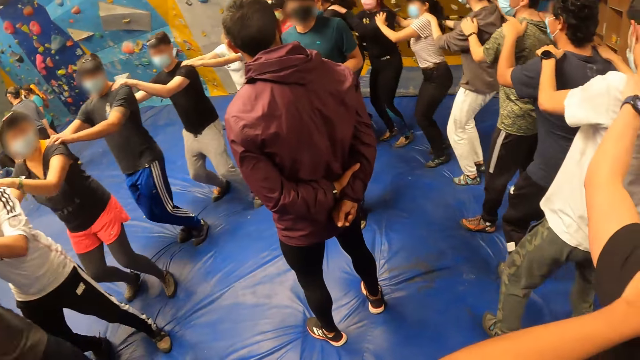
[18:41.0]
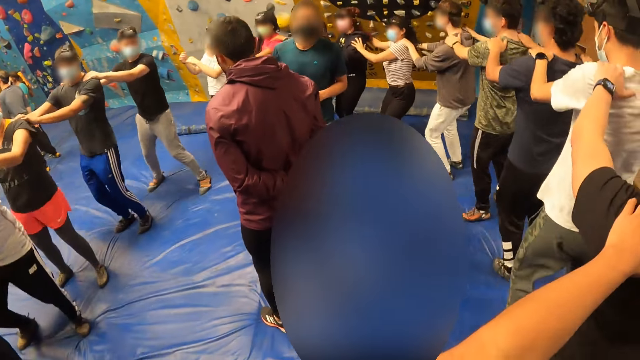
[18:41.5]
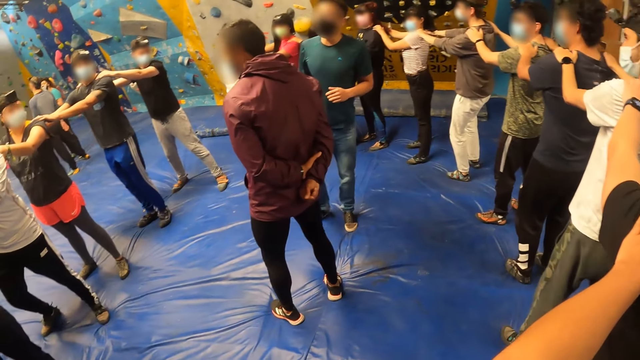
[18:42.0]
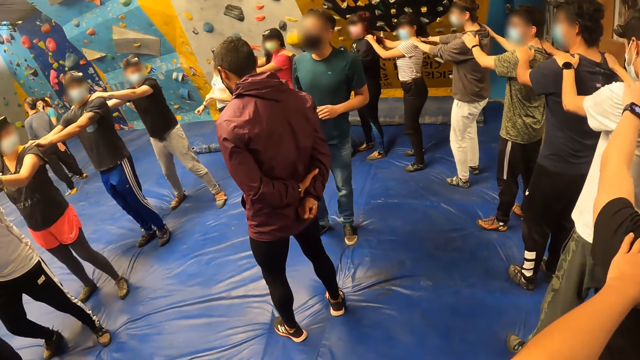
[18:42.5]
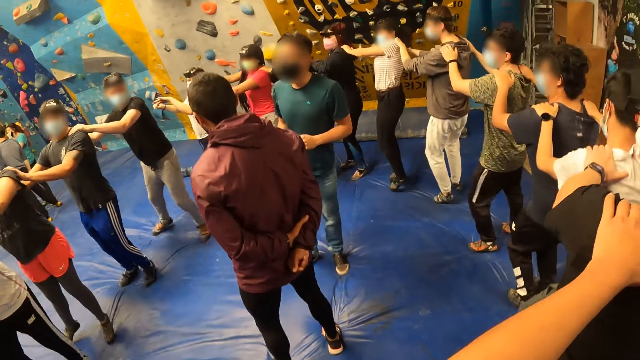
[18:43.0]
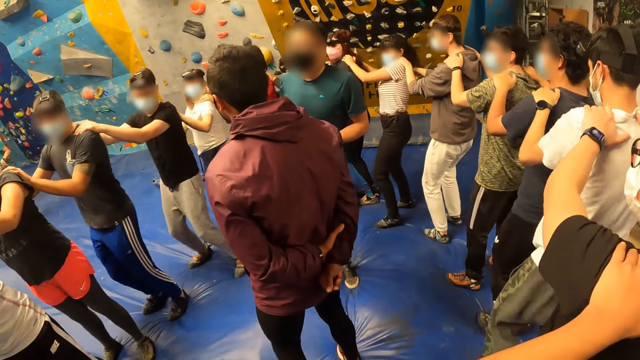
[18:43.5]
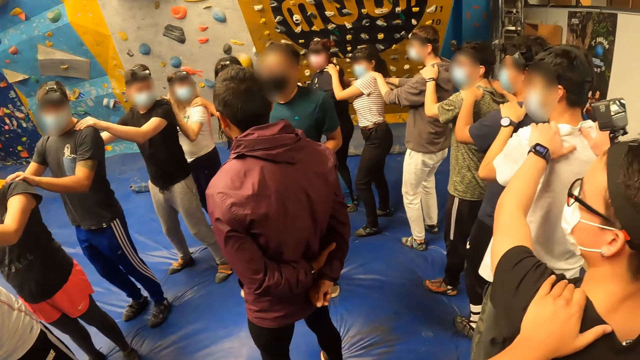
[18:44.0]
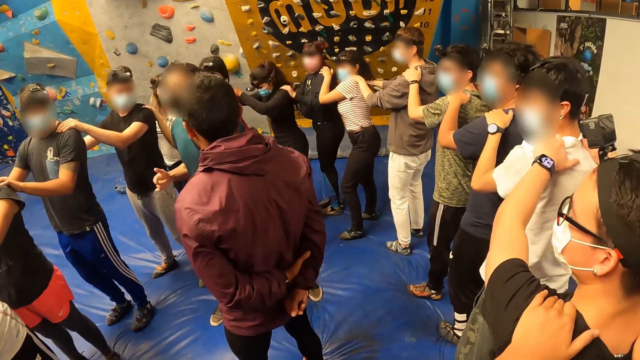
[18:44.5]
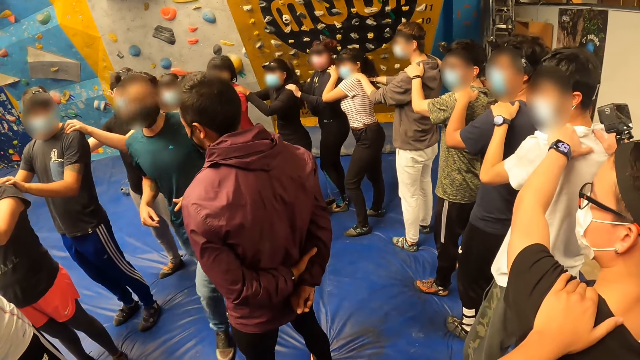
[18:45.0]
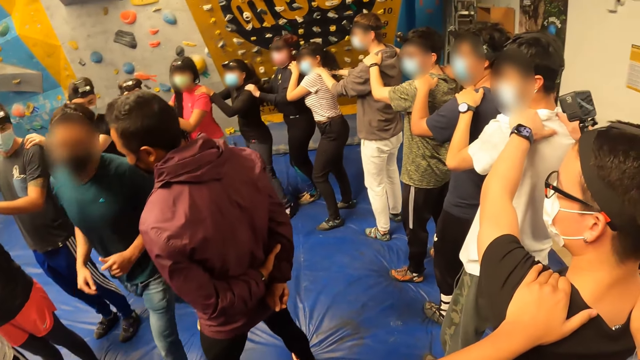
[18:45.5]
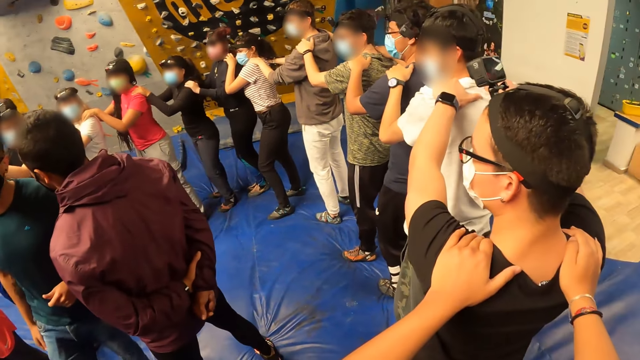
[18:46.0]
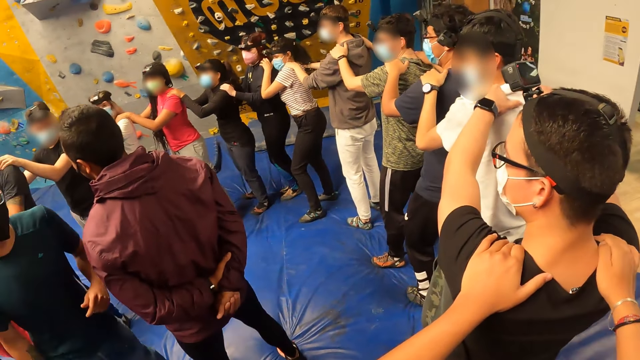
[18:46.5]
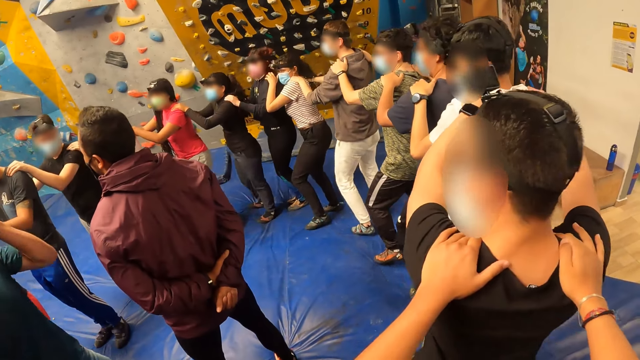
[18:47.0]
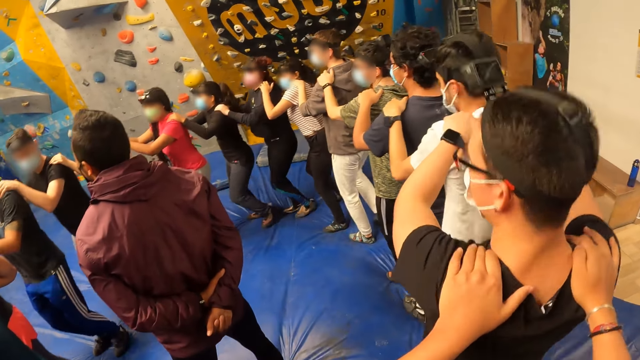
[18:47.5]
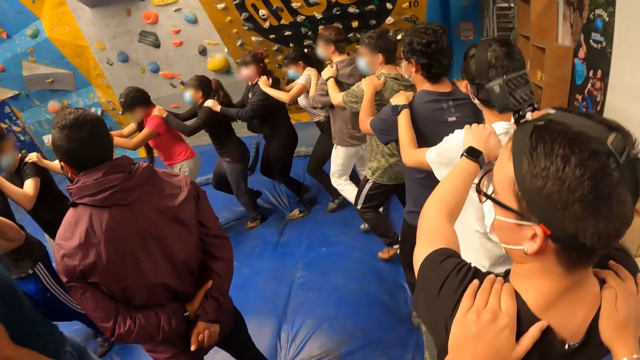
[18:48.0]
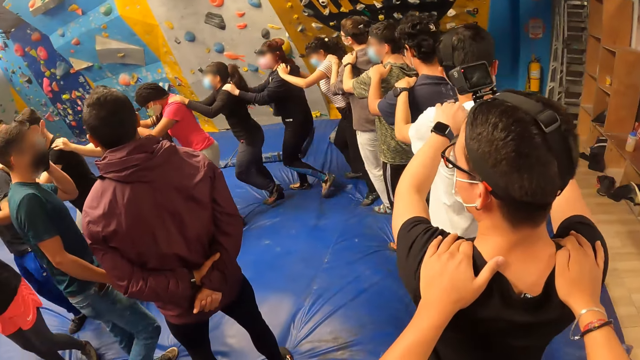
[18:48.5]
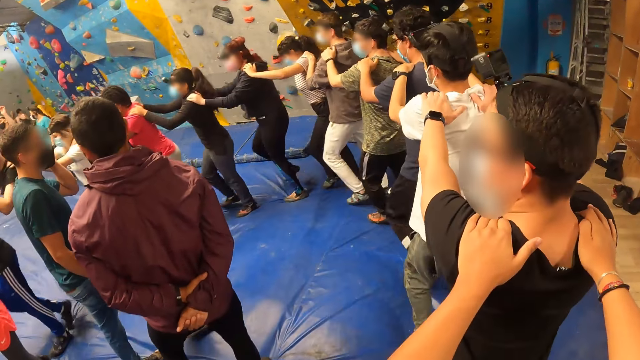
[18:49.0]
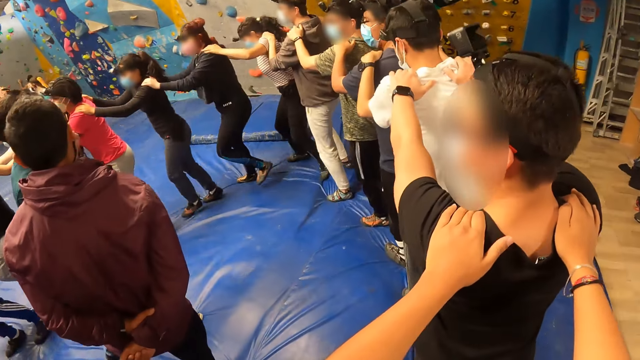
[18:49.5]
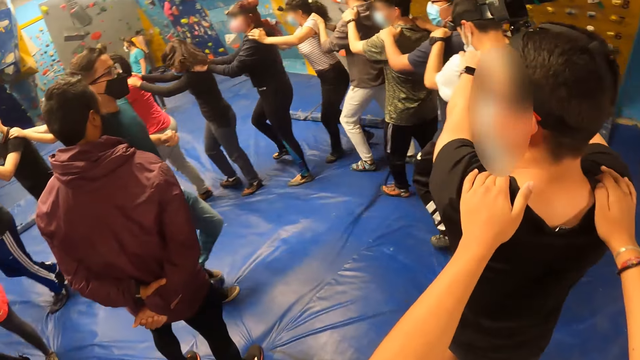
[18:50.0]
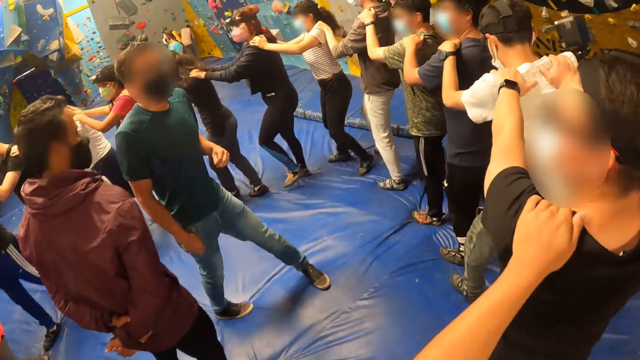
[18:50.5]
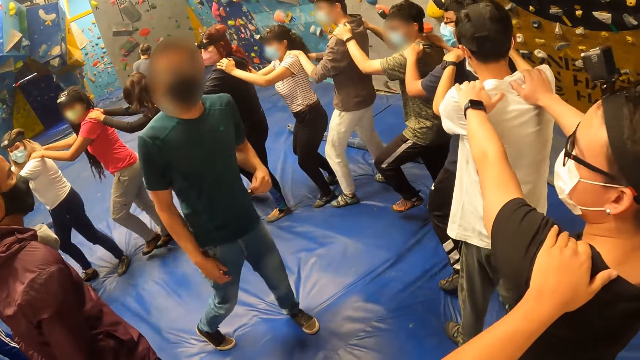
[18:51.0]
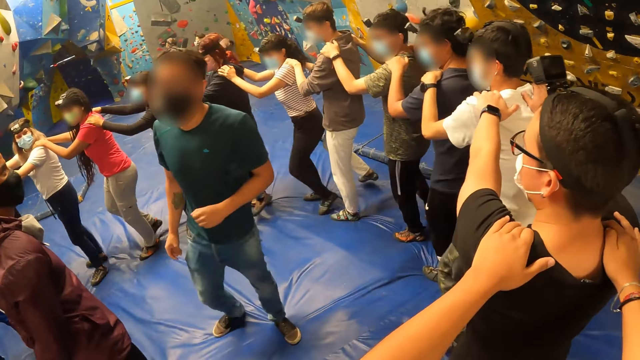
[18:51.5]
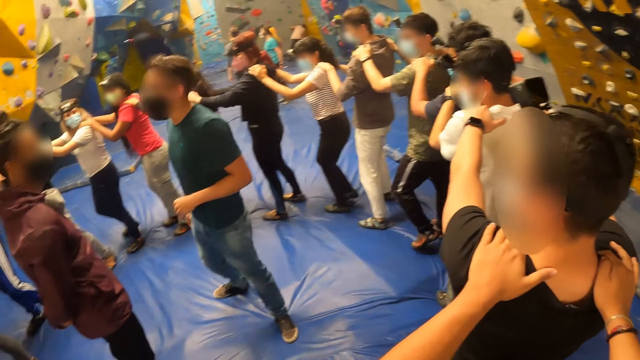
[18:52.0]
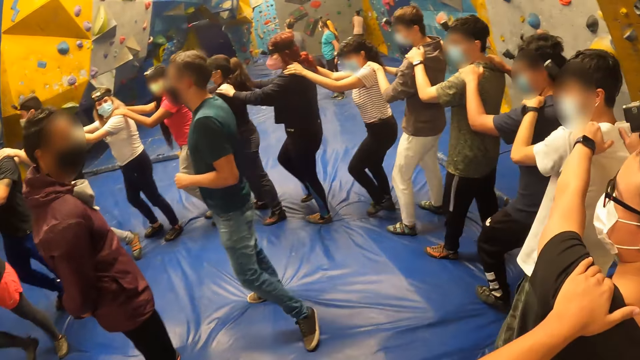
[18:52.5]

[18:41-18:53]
The camera wearer jumps on the crash pads. They look around. They jump on the crash pads. They look around. They jump on the crash pads and walk on the crash pads.

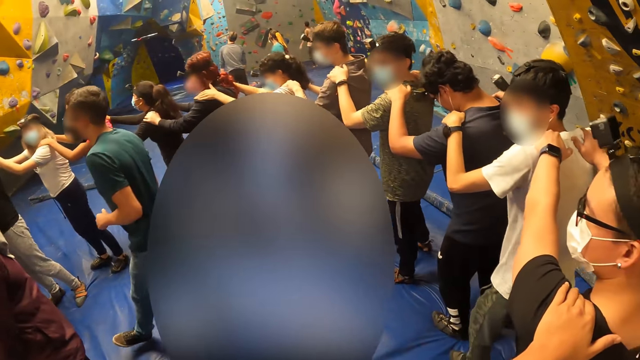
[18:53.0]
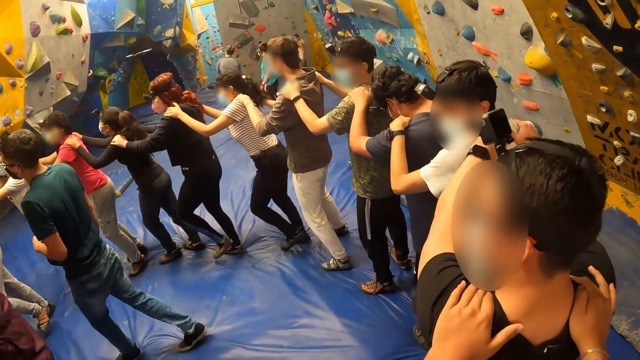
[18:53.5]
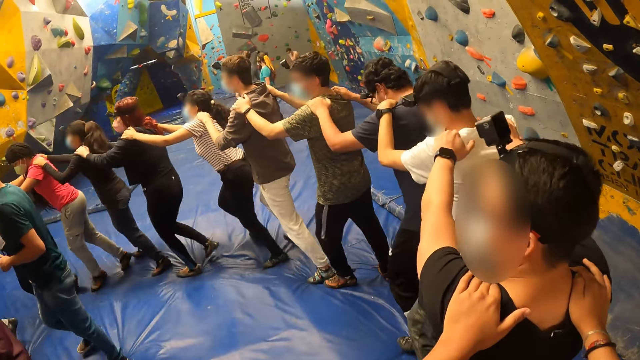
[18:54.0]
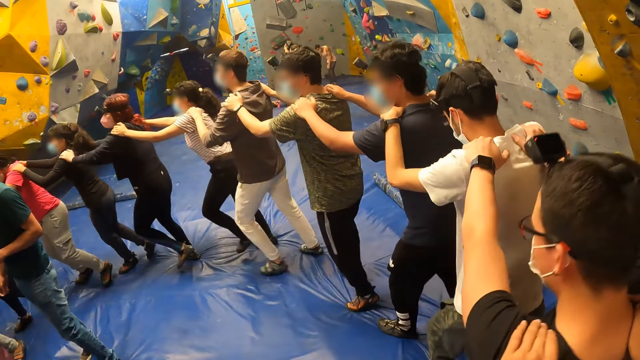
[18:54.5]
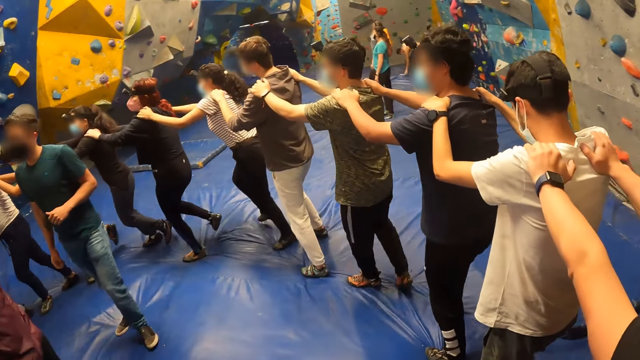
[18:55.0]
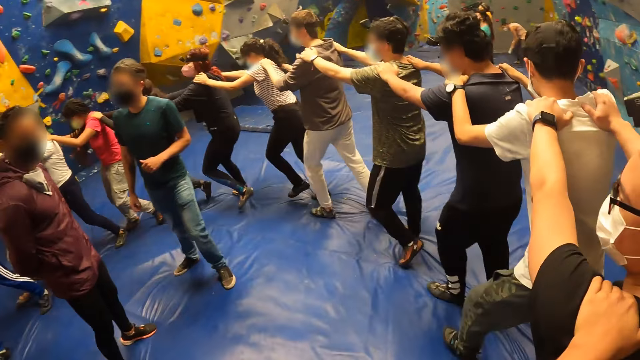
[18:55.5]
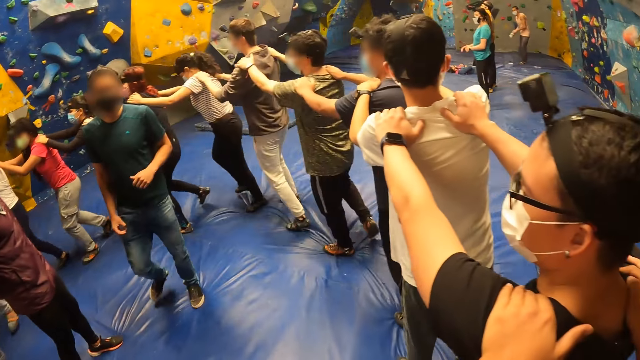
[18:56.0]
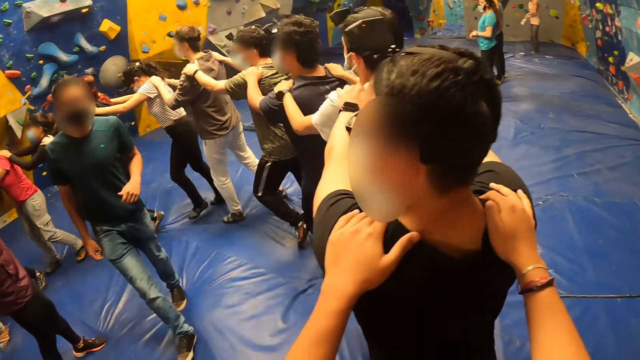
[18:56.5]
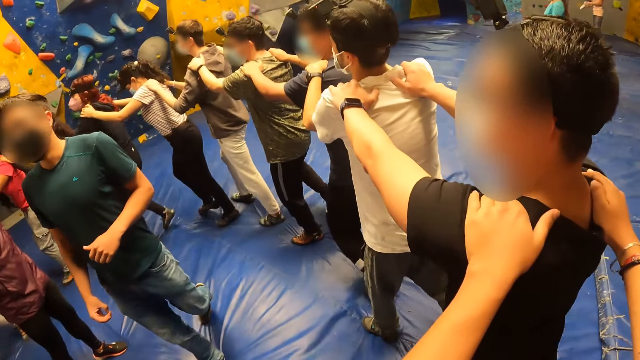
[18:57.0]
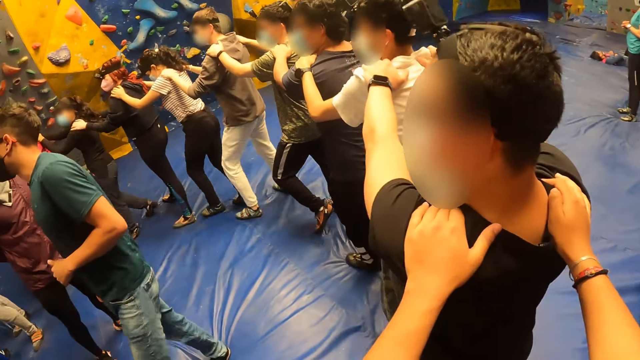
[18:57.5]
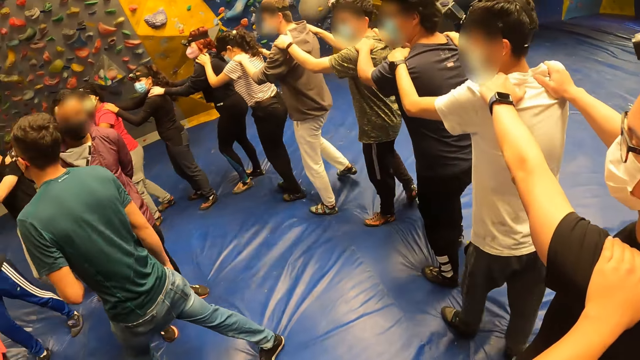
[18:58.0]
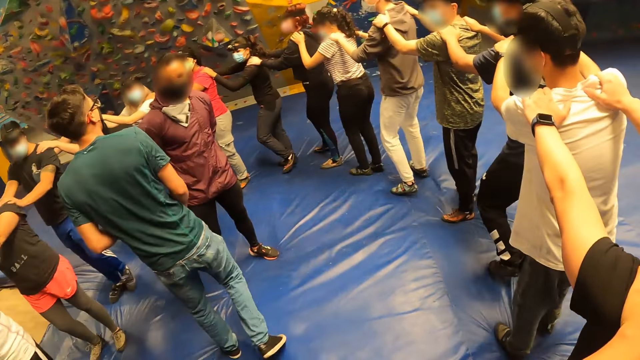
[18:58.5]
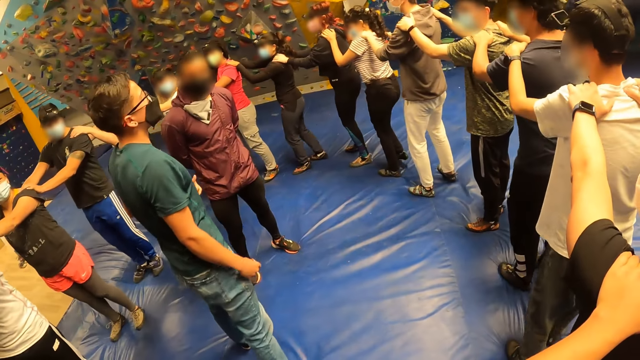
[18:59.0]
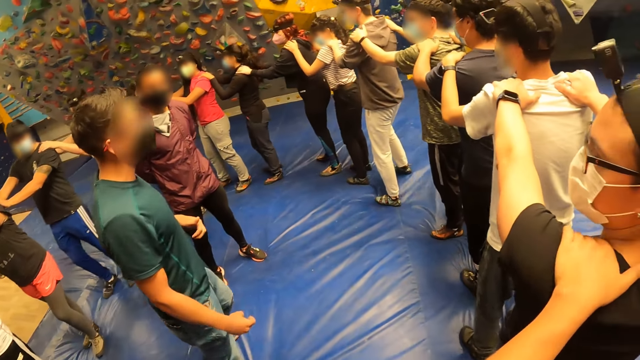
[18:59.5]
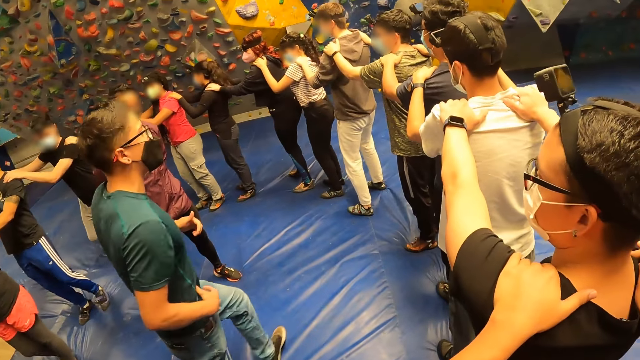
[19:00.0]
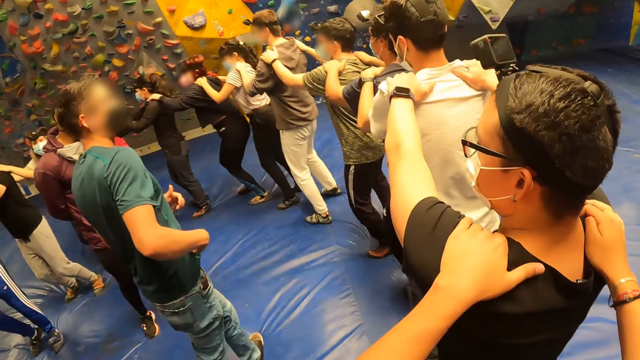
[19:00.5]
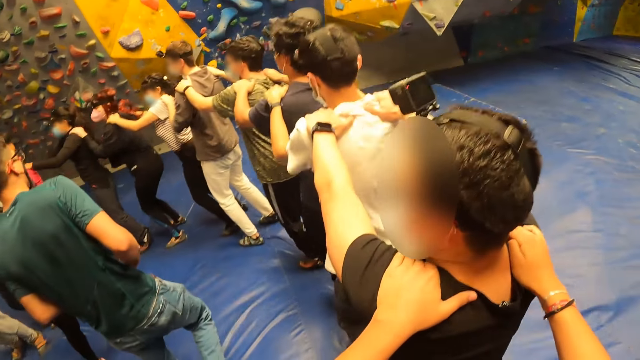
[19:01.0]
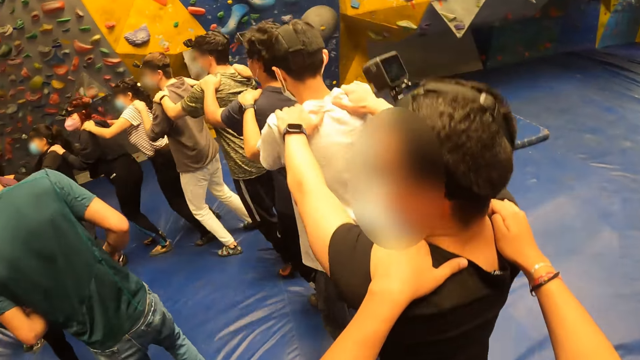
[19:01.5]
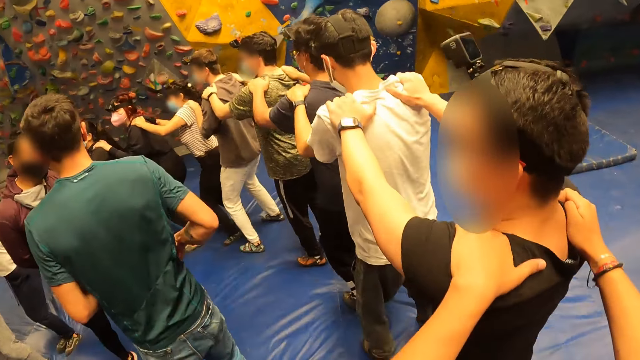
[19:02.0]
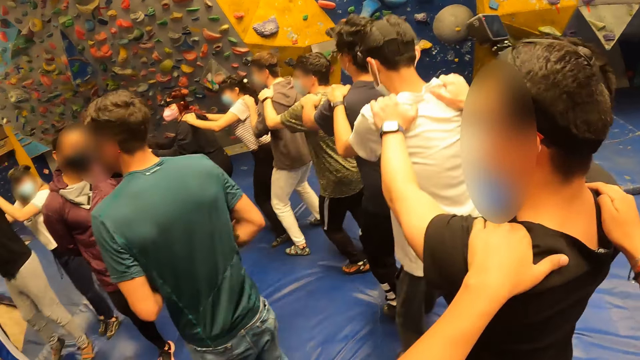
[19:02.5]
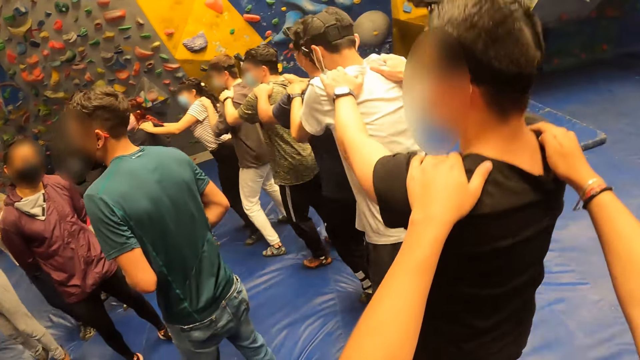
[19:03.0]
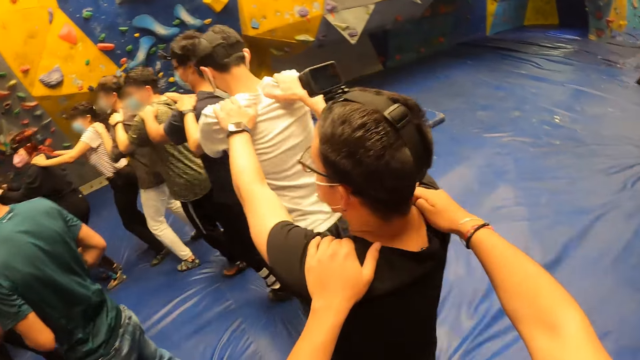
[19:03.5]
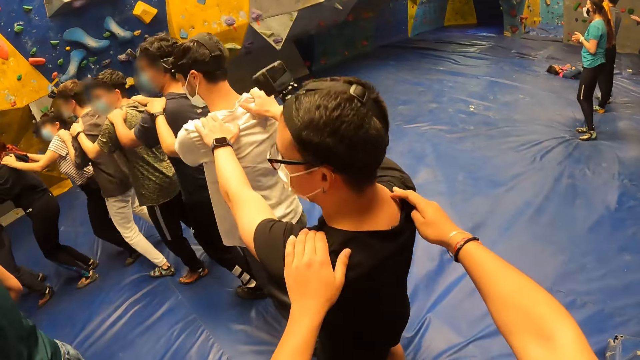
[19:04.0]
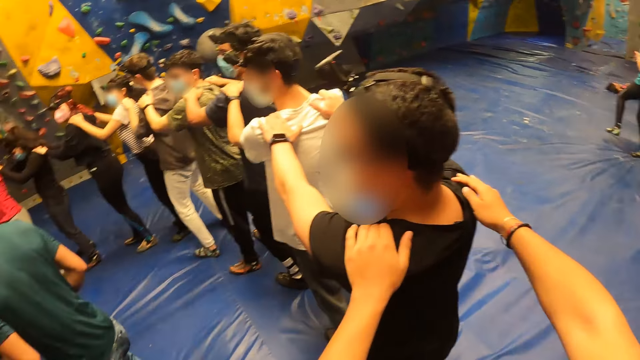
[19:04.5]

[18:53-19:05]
The camera wearer jumps on the crash pads.
